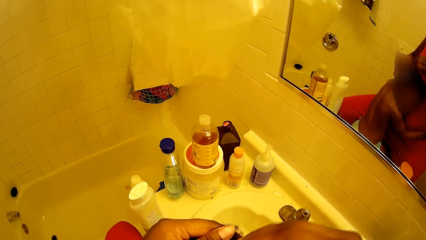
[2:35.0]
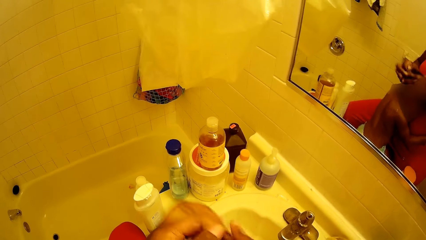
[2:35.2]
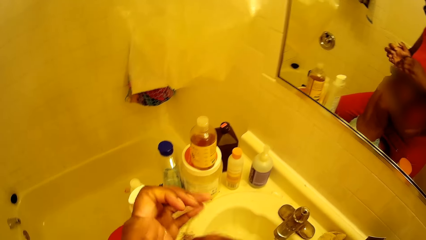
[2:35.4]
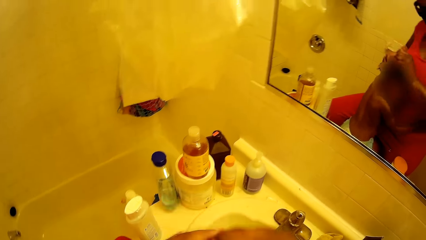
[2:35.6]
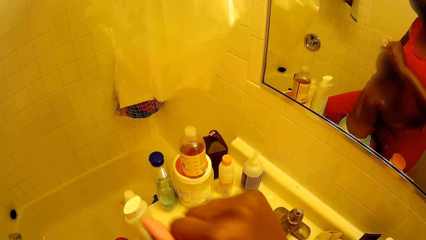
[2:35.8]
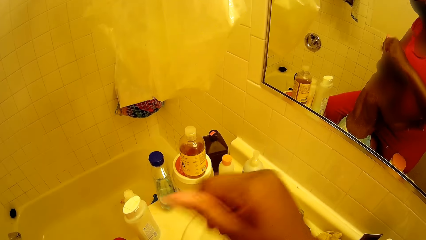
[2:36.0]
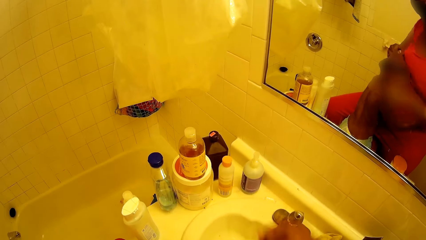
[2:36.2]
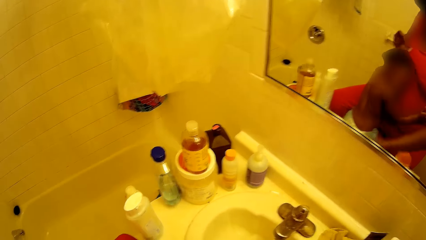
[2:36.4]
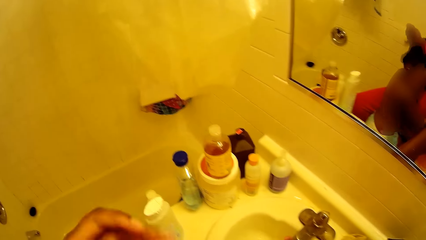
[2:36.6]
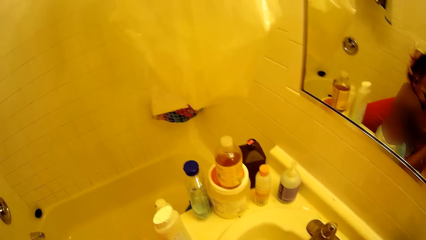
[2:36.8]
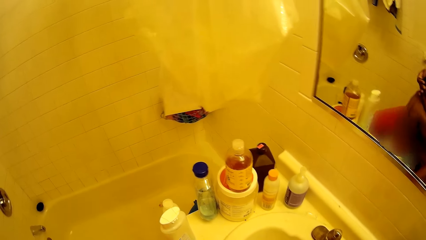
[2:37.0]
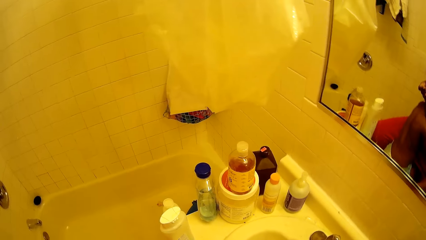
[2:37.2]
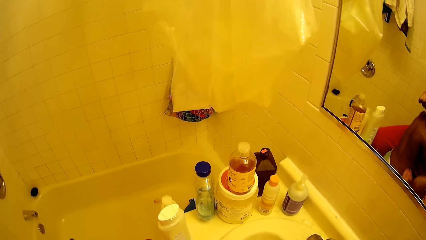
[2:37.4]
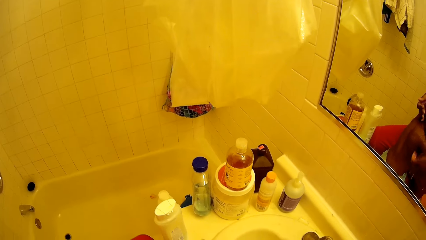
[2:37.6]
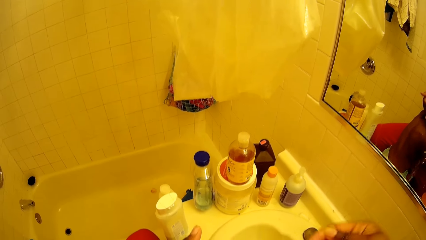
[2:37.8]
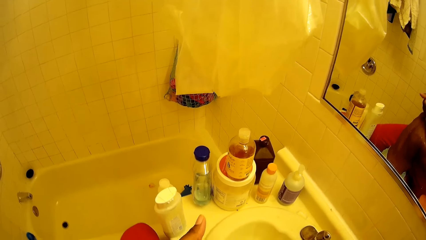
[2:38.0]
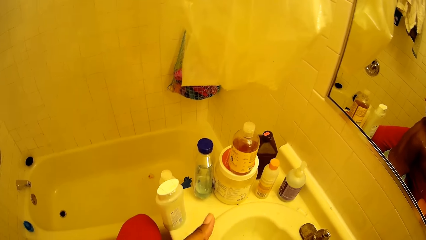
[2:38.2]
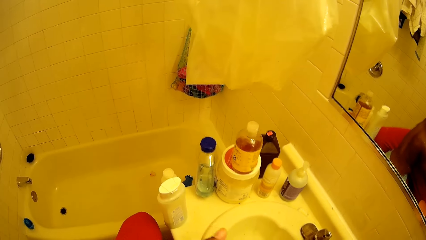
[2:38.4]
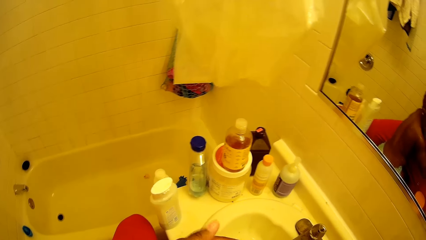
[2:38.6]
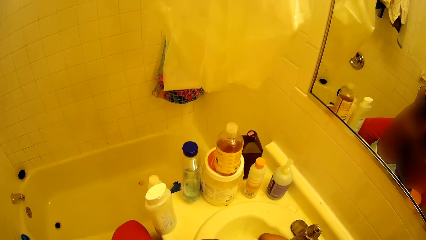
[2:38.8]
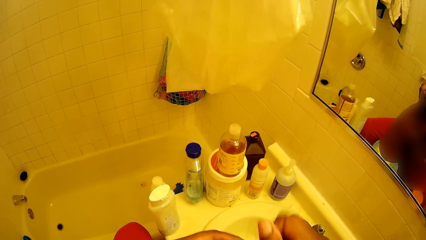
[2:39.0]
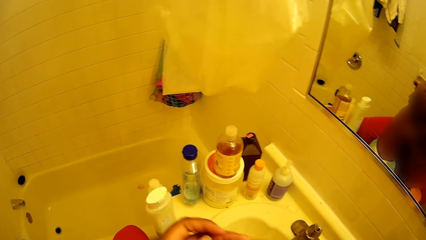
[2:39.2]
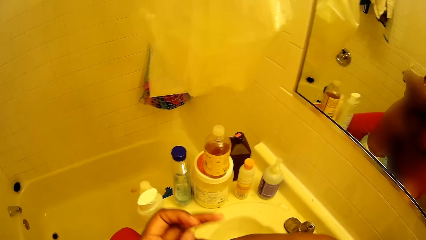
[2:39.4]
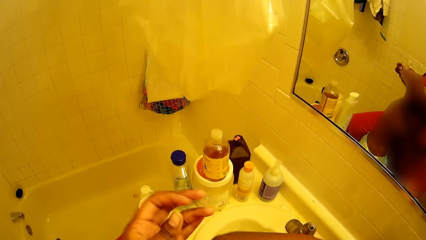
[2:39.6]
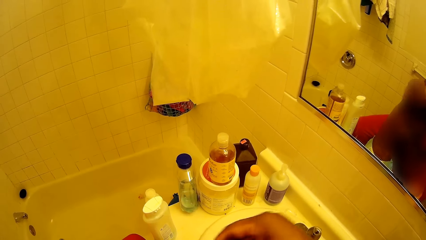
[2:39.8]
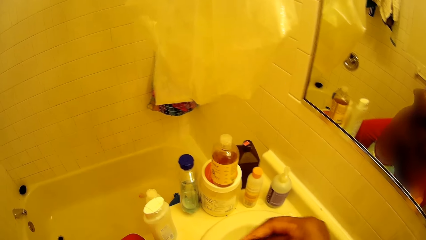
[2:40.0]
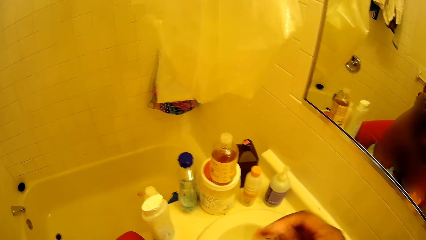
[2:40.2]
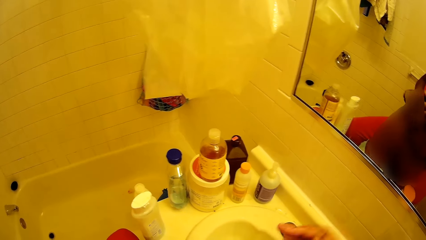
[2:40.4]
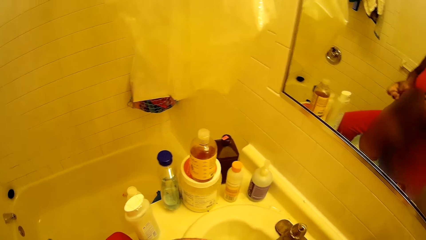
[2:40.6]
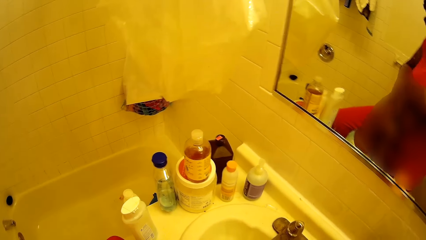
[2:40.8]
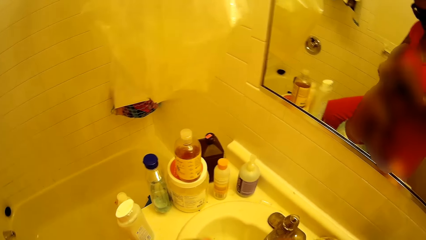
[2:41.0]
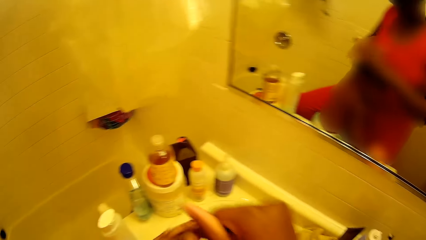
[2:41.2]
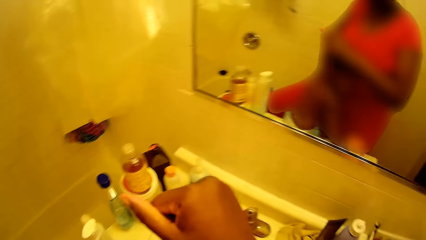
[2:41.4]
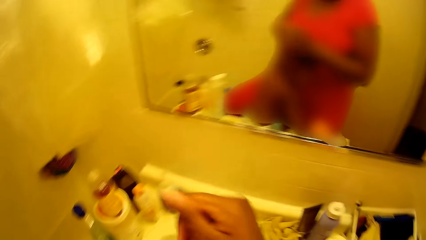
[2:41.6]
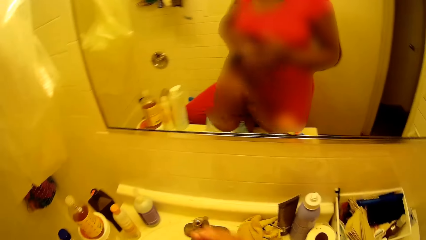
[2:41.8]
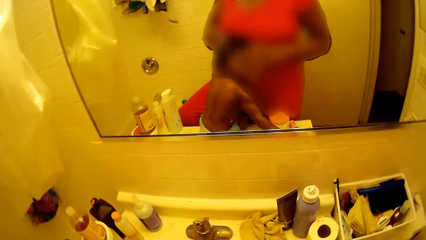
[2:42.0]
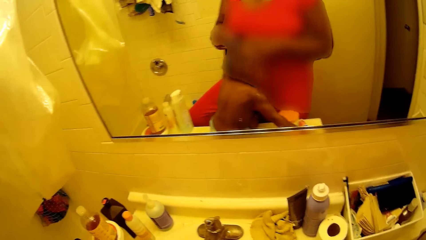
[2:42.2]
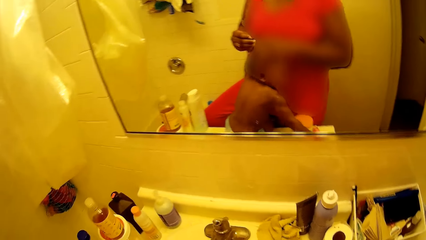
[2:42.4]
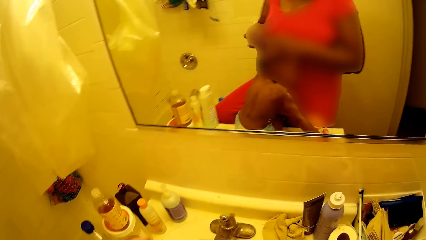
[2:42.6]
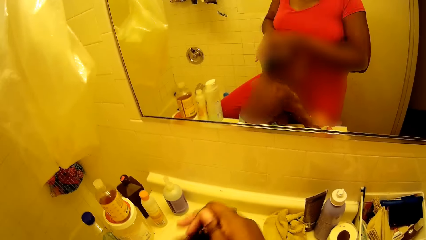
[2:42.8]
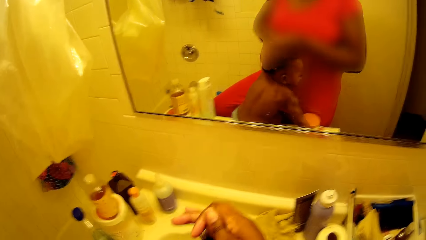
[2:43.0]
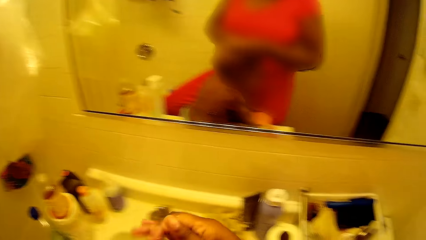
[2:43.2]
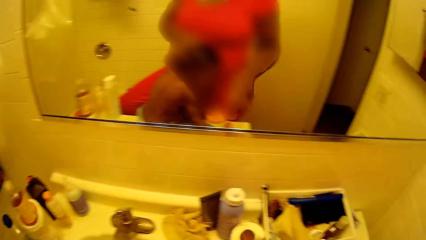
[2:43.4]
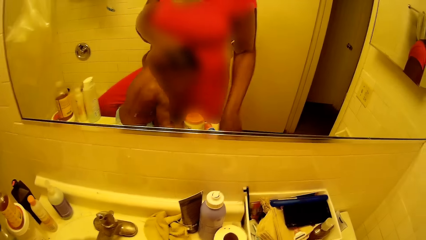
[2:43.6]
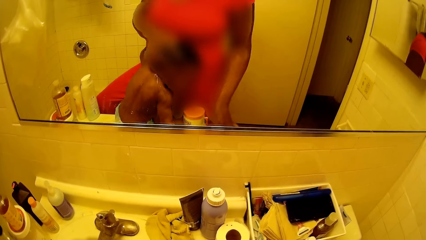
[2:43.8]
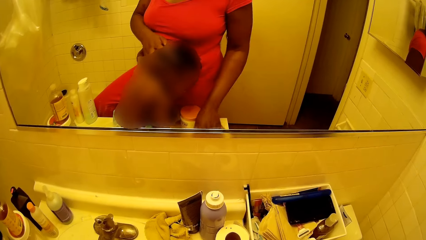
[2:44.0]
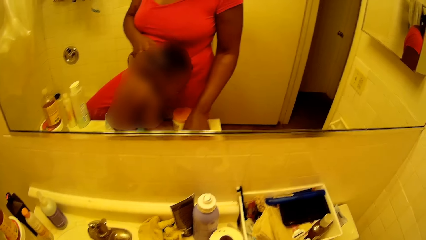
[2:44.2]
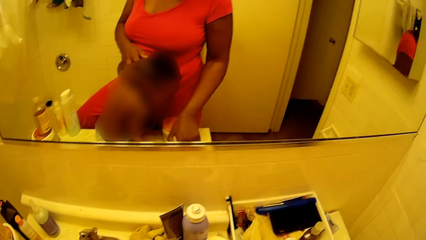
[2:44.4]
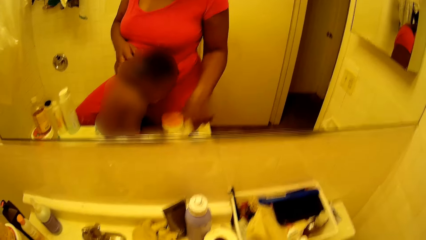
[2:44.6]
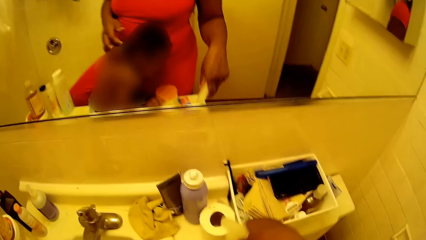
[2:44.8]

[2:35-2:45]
The camera wearer pours water on the head of the girl from her right hand. She rubs the head of the girl with both hands. She scoops water from the tap in the sink with her right hand. She rubs the head of the girl with both hands. She interacts with the girl. She picks up a toothbrush case from the sink with her right hand.

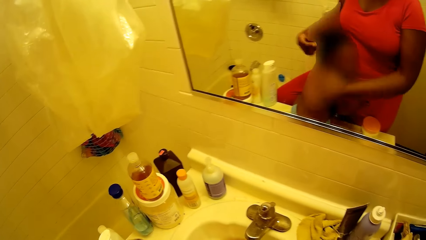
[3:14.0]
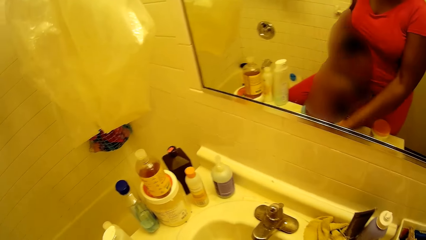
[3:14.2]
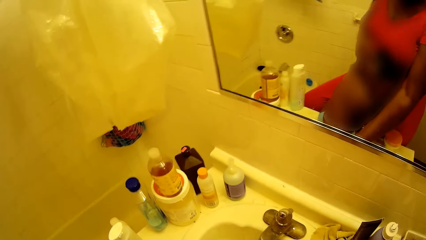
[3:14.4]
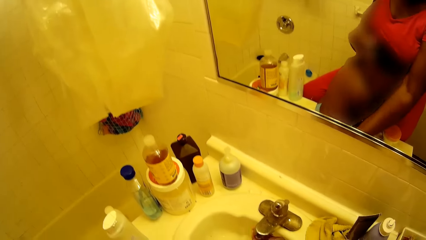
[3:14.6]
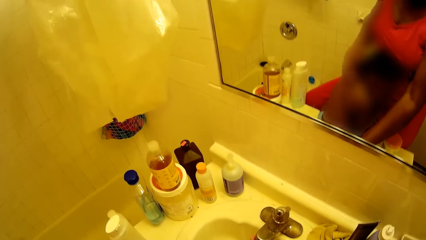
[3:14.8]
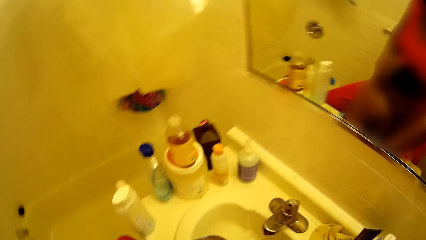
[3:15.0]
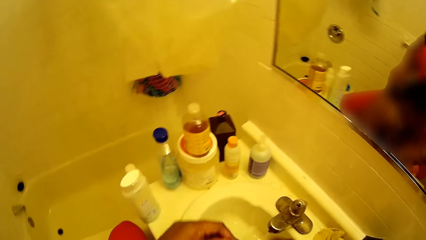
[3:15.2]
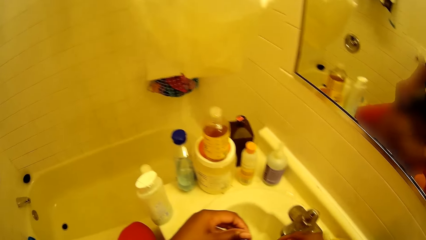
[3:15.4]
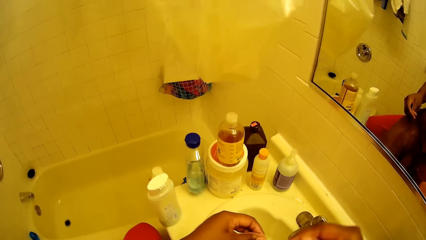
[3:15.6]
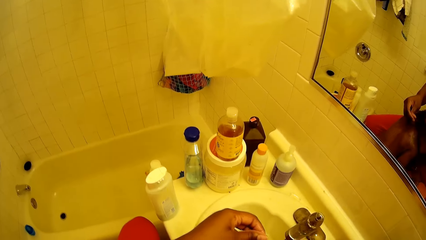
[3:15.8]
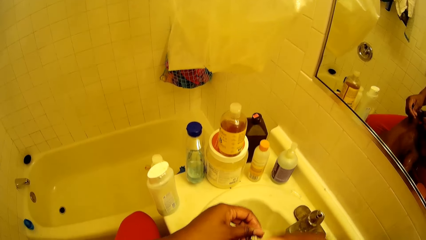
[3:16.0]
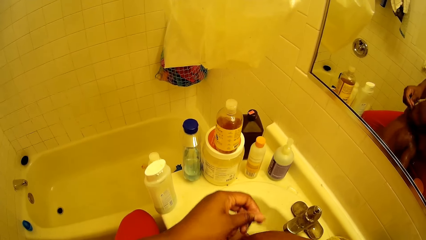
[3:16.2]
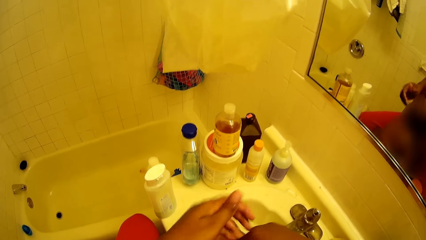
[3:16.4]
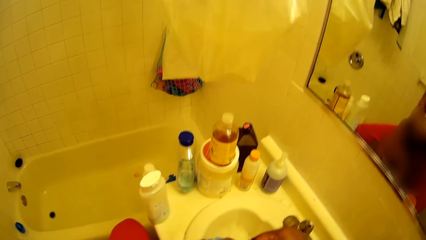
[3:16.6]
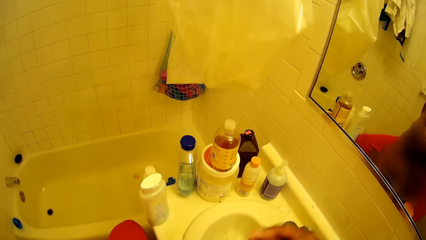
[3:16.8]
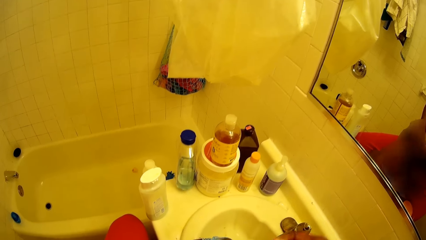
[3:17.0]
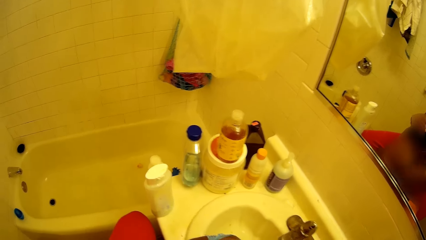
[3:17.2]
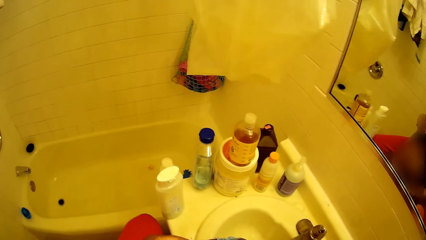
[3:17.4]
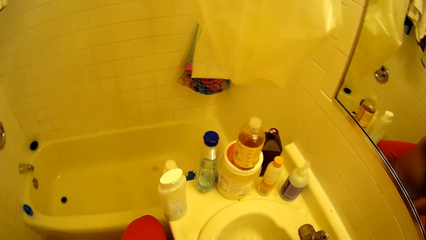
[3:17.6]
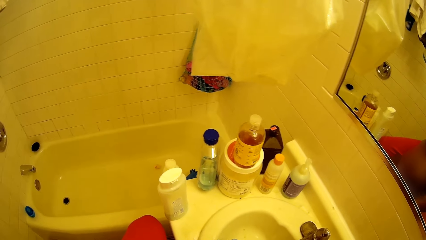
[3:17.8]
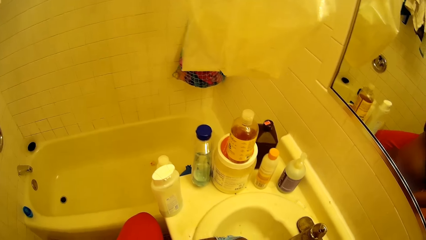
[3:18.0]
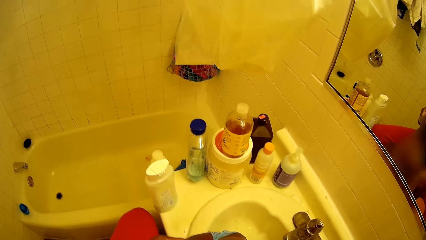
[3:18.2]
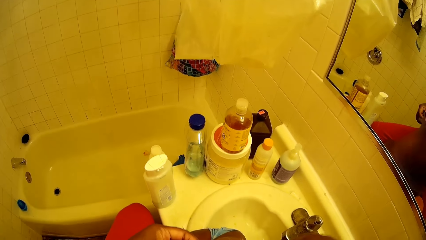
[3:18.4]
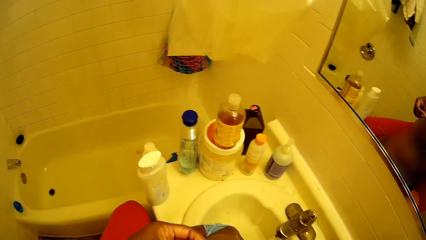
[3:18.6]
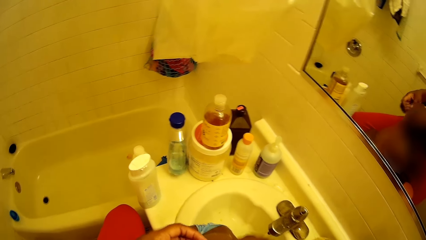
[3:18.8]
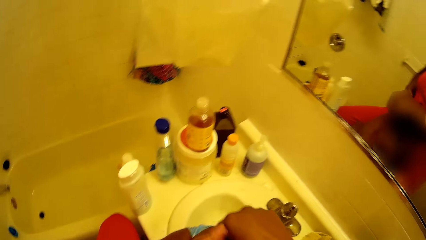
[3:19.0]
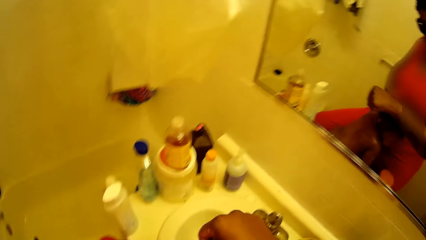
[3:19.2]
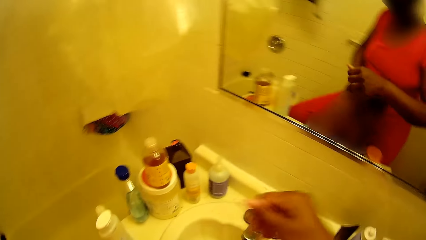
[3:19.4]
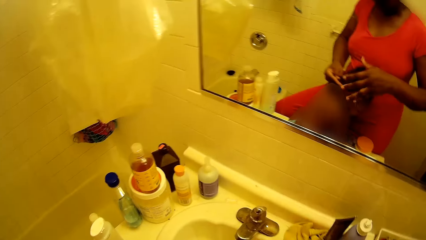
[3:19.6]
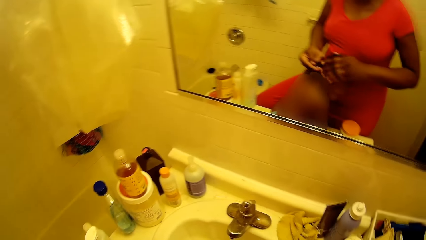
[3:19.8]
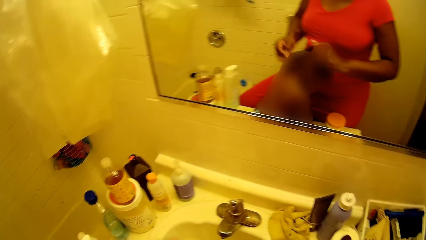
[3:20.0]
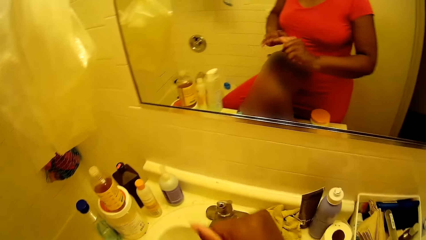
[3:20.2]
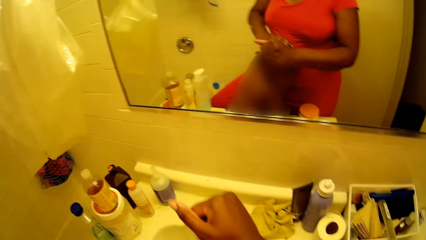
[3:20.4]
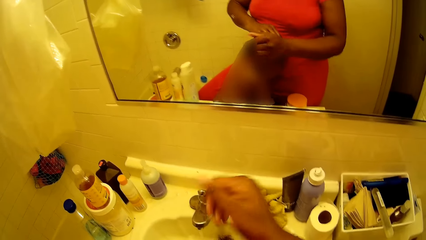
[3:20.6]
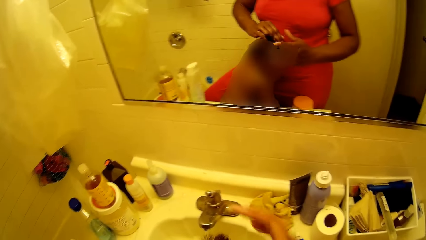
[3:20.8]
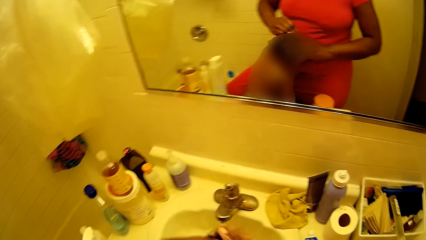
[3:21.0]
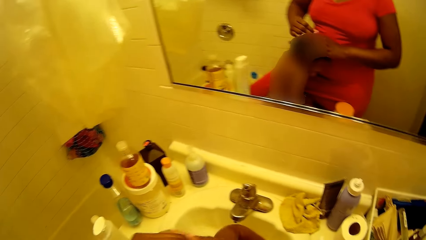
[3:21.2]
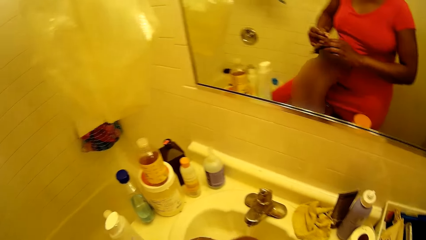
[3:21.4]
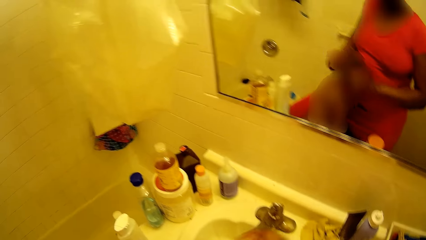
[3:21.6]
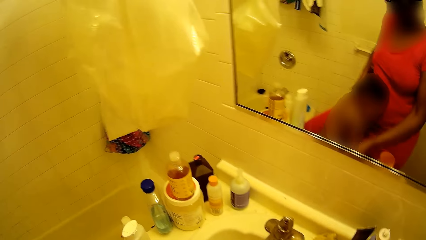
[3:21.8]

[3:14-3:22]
The camera wearer scoops water from the tap in the sink with her right hand. She pours water on the head of the girl from her right hand. She rubs the head of the girl with both hands. She scoops water from the tap in the sink with her right hand. She rubs the head of the girl with both hands.
